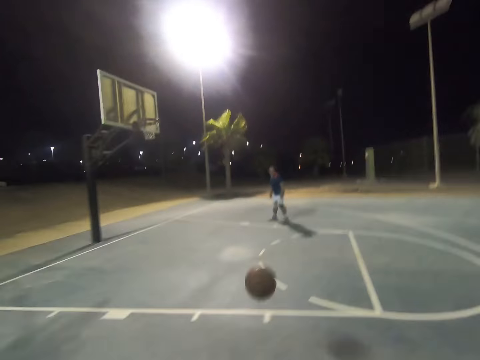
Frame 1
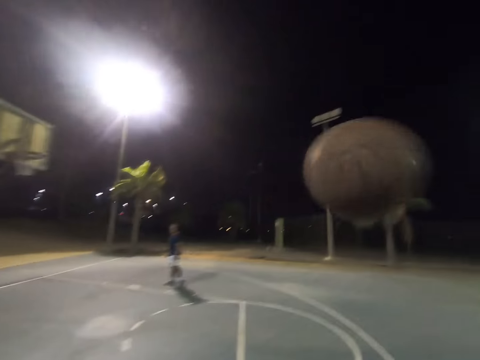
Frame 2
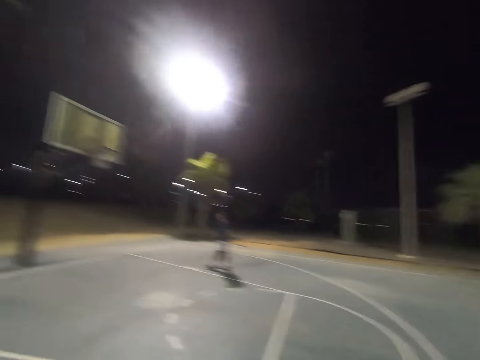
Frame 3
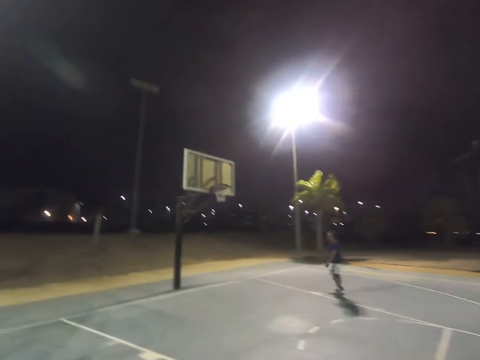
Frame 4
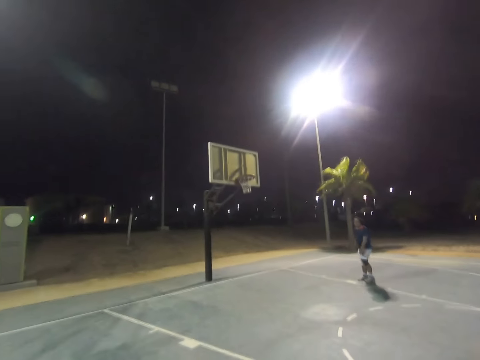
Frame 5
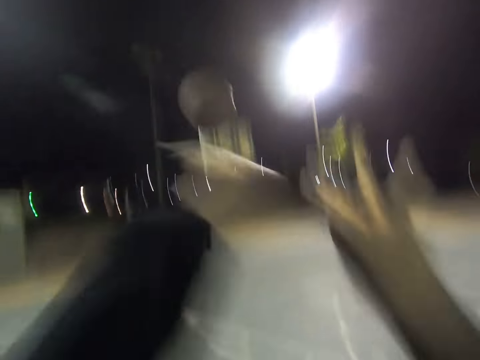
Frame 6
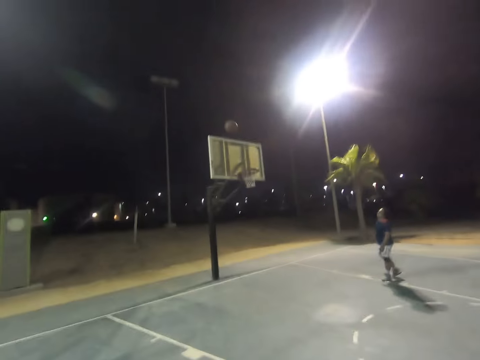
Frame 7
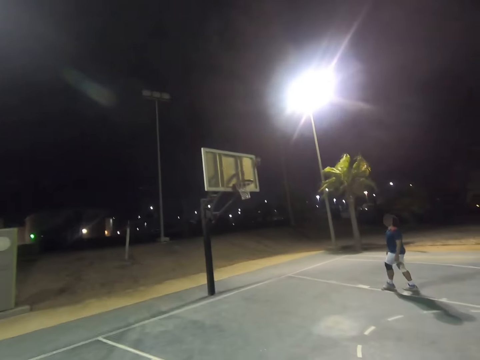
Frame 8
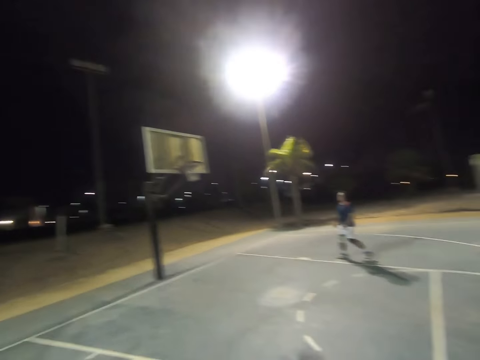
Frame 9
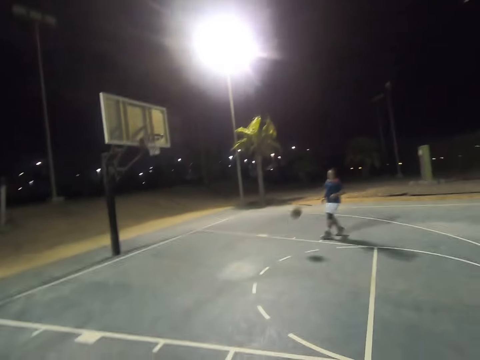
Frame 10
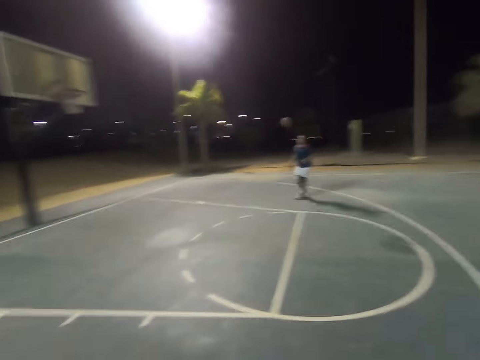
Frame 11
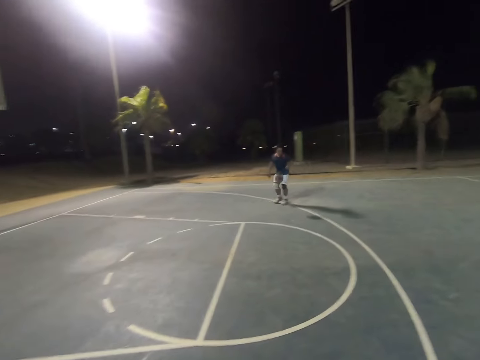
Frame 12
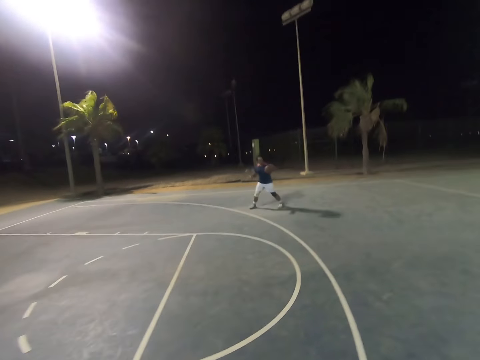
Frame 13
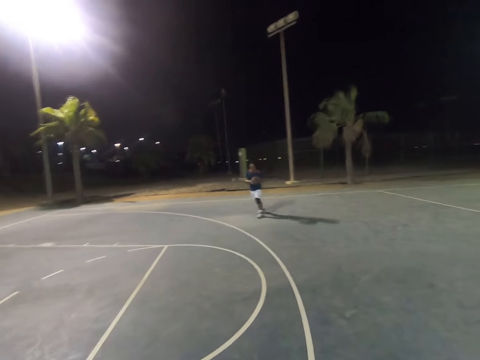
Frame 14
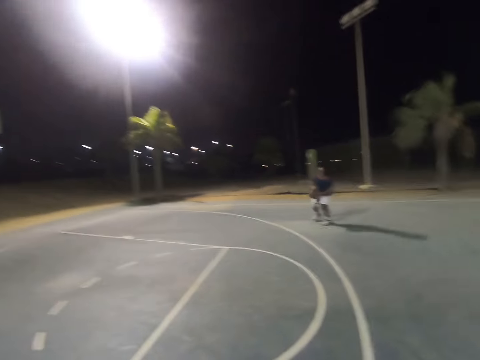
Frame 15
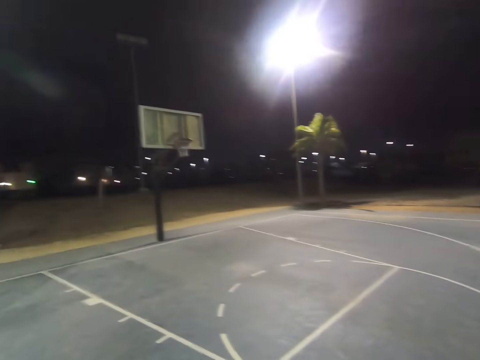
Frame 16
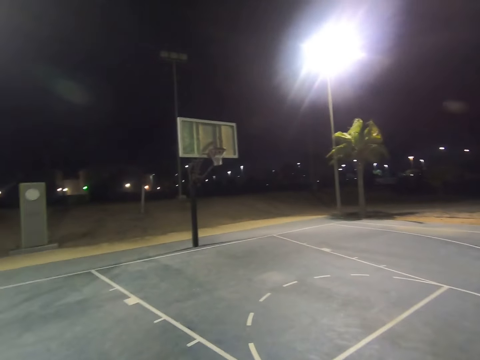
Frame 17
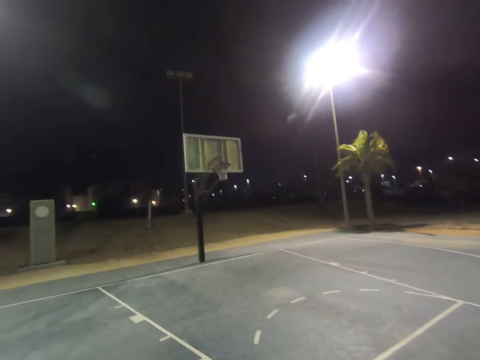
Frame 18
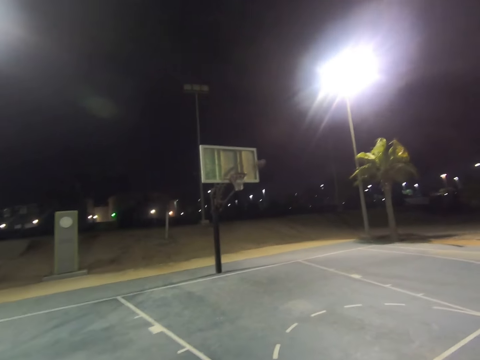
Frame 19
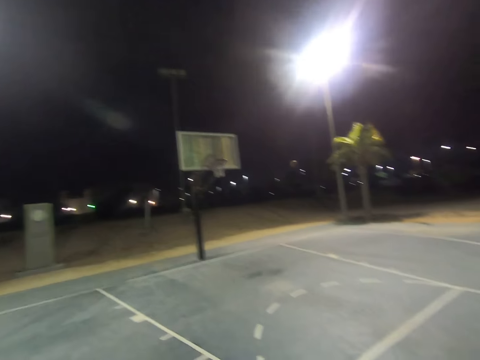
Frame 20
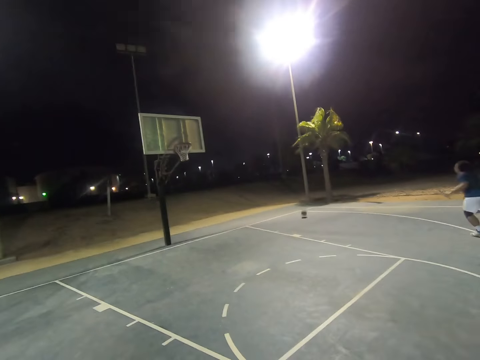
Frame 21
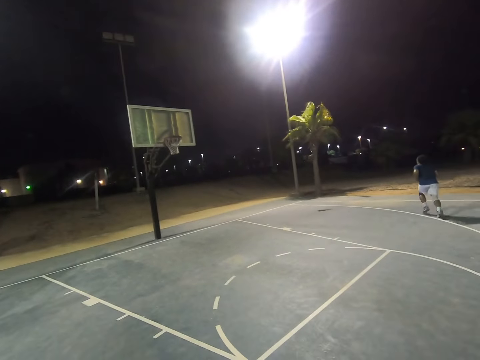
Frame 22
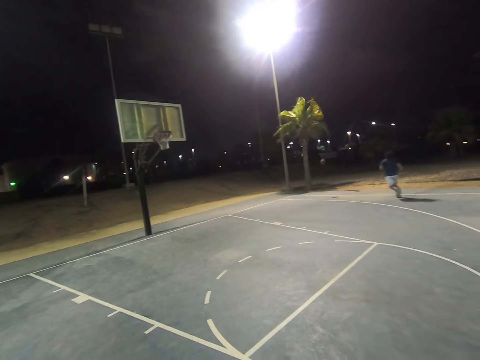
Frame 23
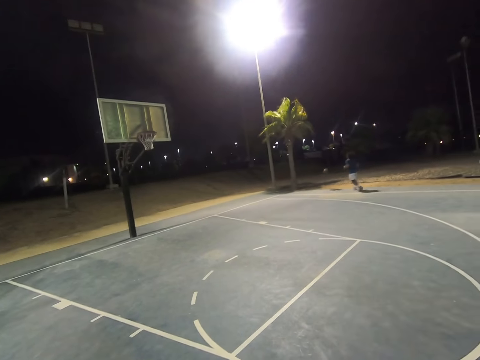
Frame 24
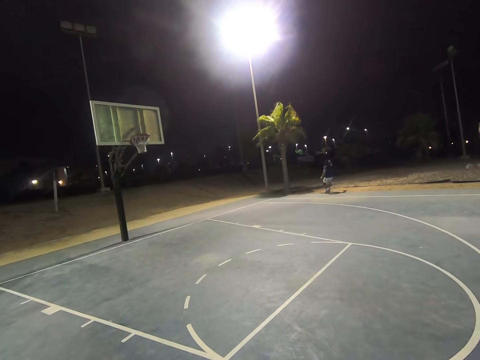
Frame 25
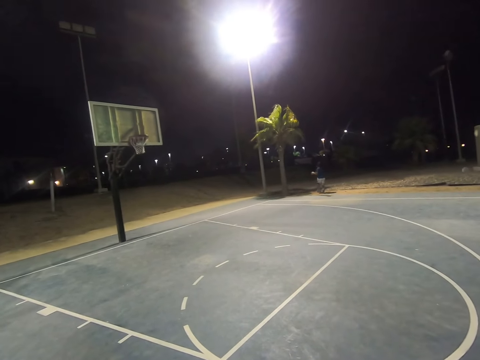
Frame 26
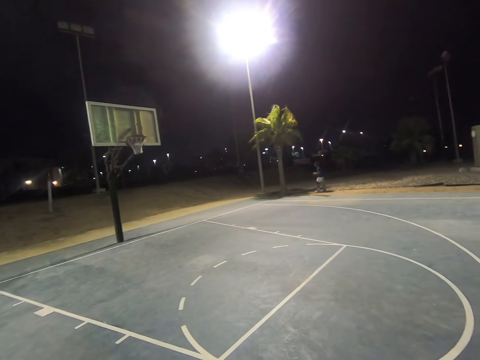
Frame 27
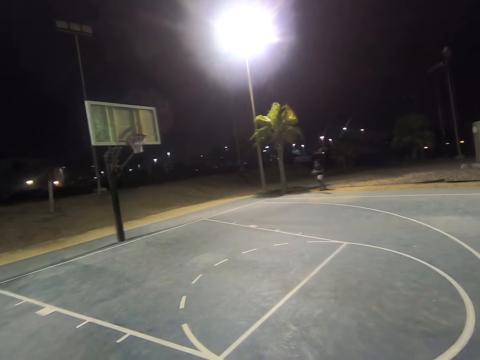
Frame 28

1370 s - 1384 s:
The camera wearer catches the basketball. They throw the basketball at the basket. A man runs. The man catches the basketball. The man throws the basketball at the basket. The man runs towards the basketball. The man catches the basketball.

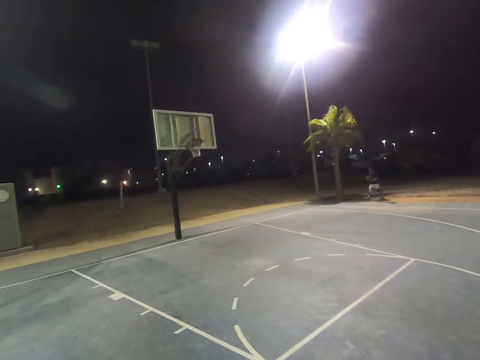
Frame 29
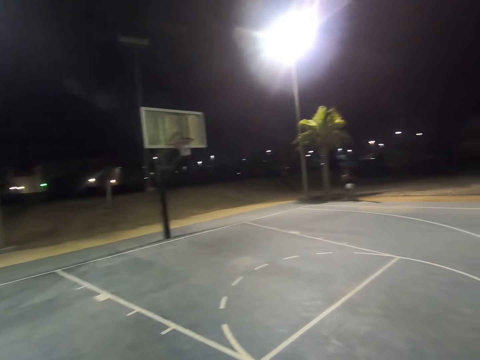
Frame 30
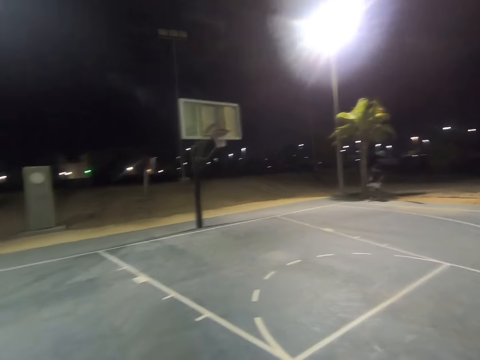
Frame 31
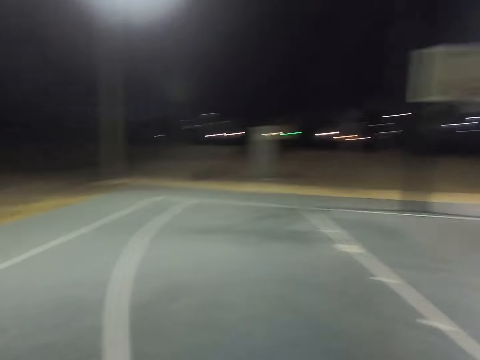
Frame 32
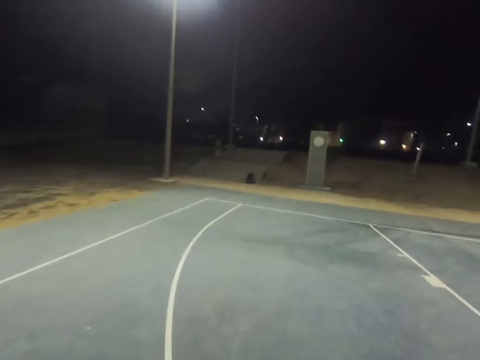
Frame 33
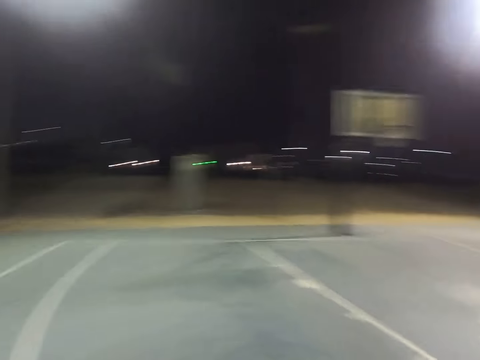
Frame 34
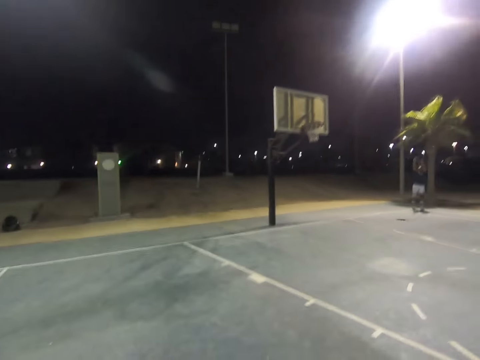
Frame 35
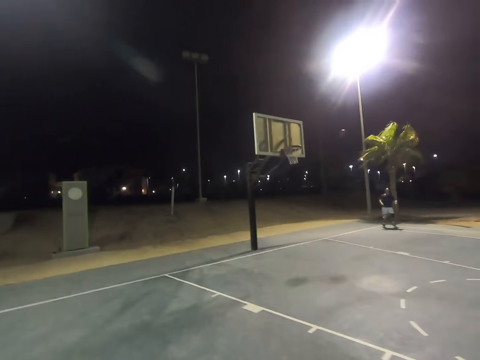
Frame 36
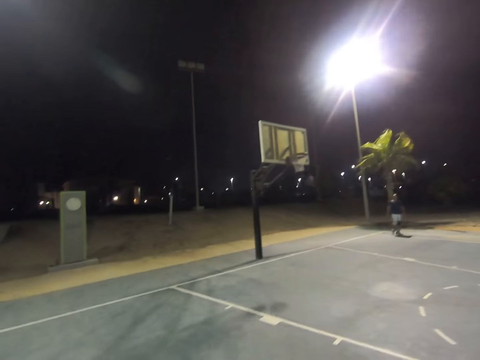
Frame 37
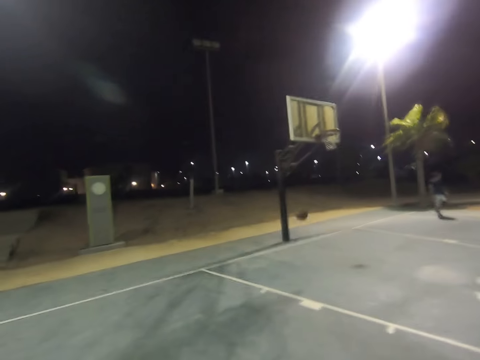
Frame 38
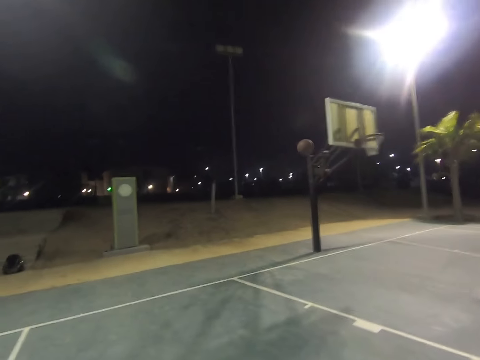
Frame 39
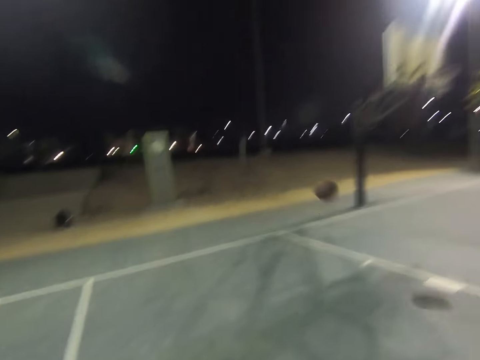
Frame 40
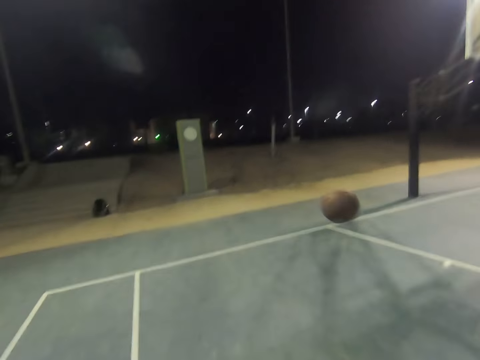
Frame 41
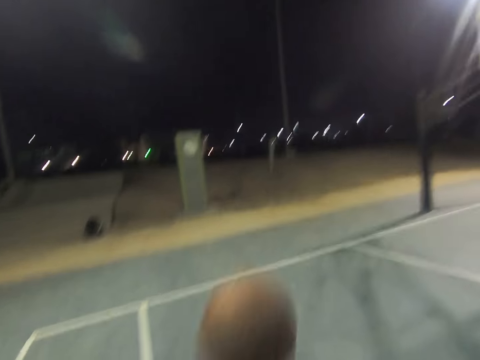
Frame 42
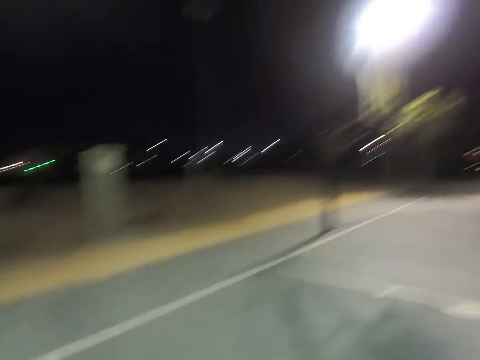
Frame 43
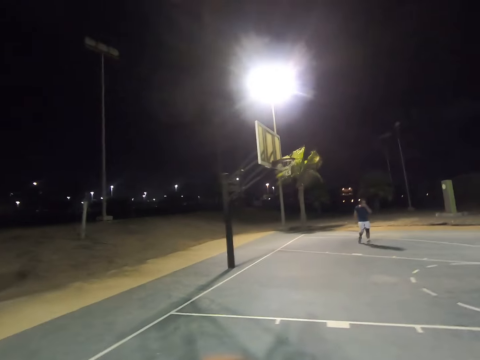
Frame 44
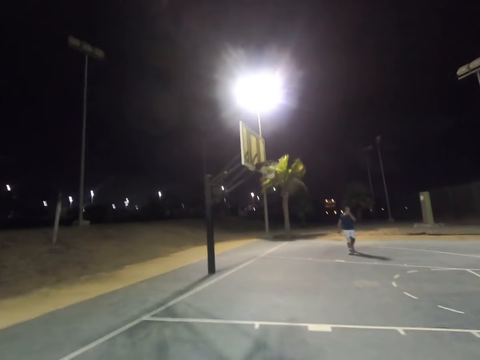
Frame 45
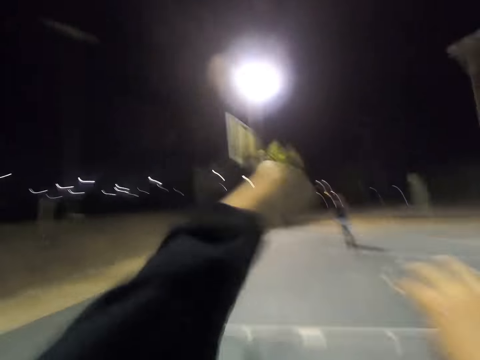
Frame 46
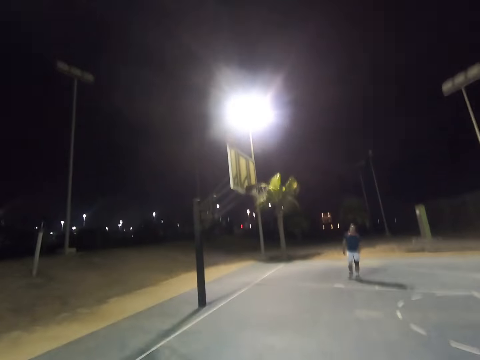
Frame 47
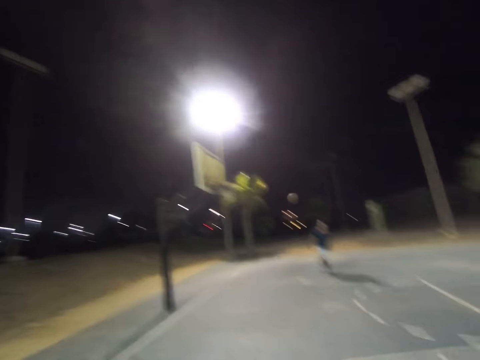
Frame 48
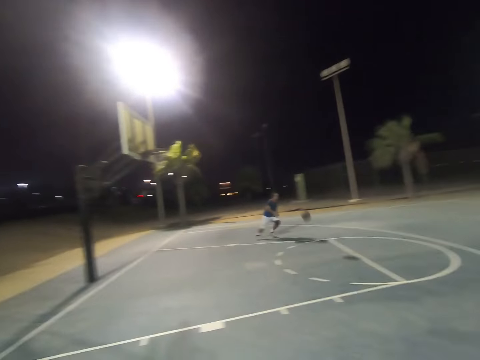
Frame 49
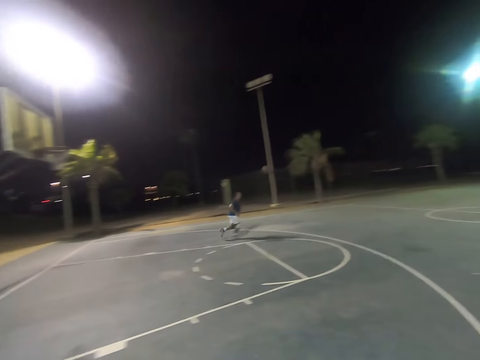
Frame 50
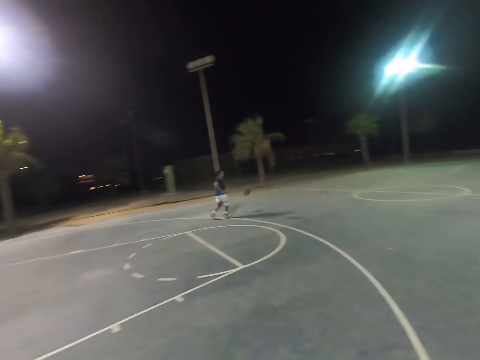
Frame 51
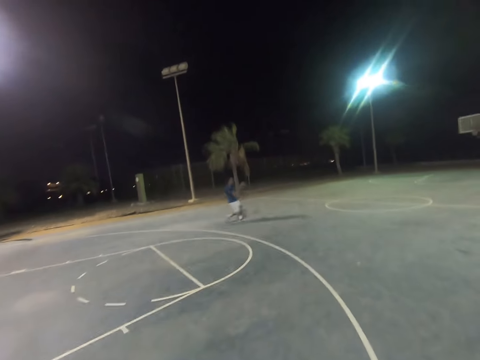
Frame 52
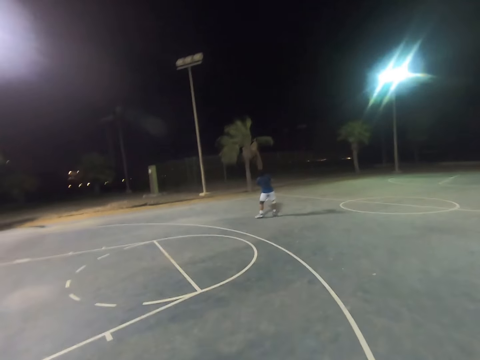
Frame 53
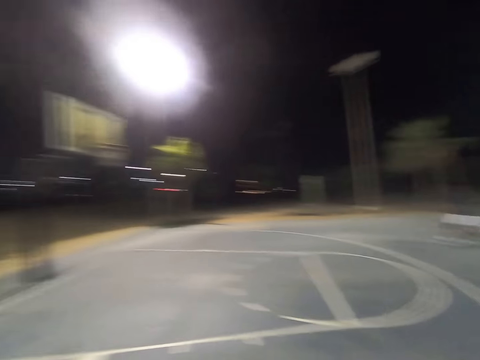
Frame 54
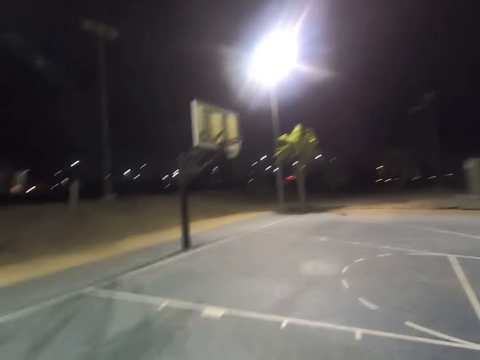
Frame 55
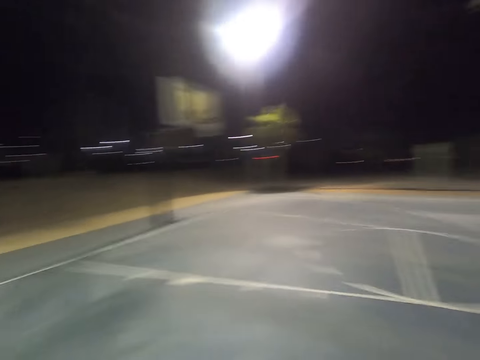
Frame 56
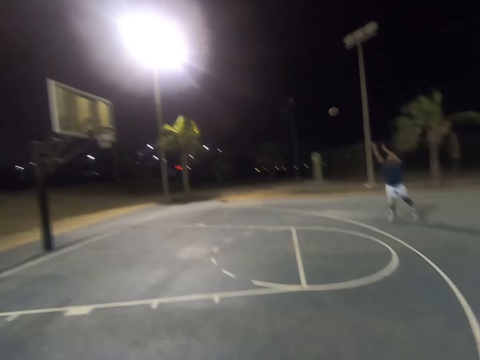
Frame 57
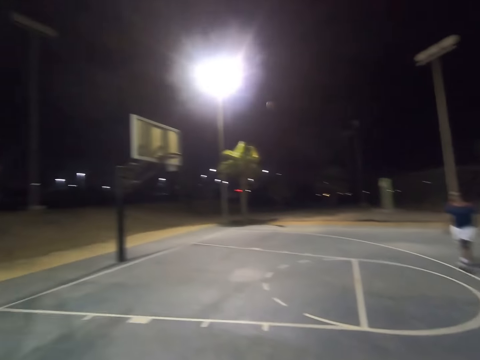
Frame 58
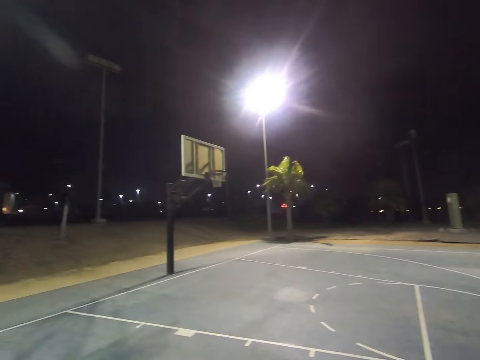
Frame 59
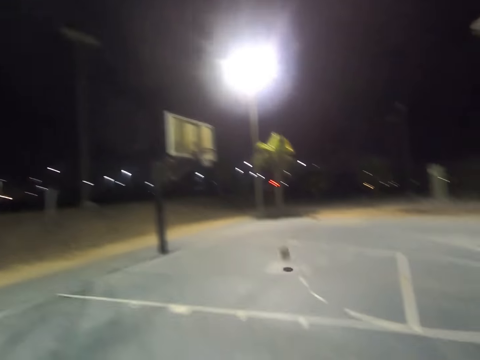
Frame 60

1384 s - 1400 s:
The camera wearer looks around. A man walks. The man throws the basketball at the camera wearer. The camera wearer catches the basketball. They throw the basketball at the basket. The man runs towards the basketball. The man catches the basketball. The man throws the basketball at the basket.
